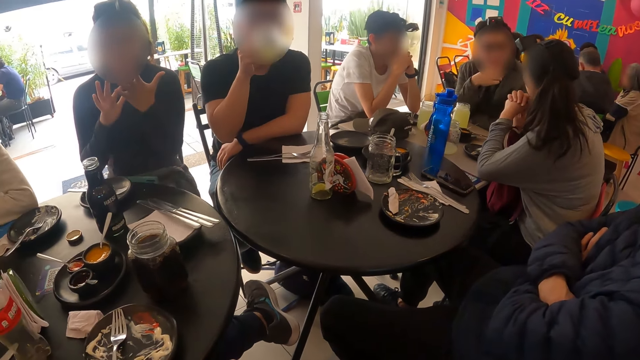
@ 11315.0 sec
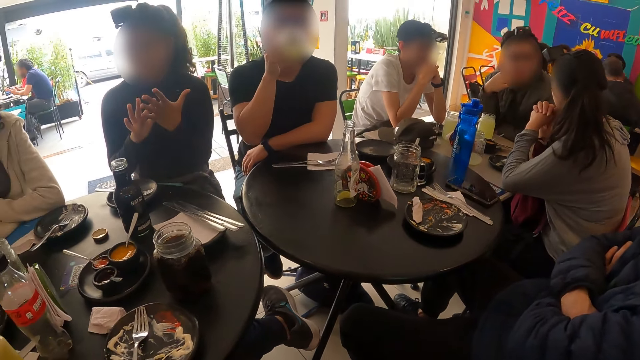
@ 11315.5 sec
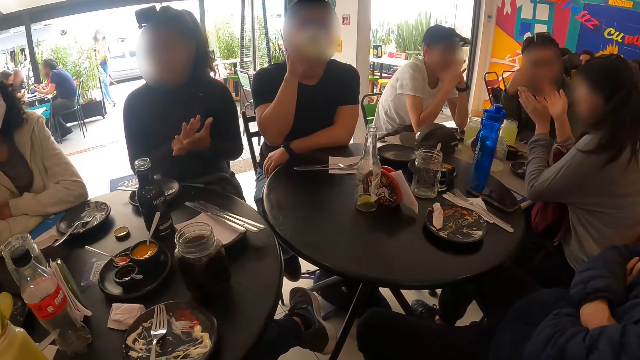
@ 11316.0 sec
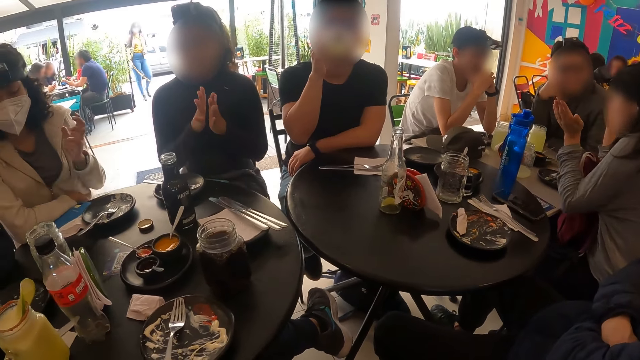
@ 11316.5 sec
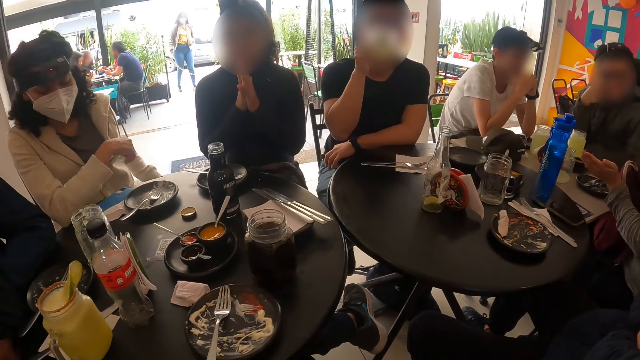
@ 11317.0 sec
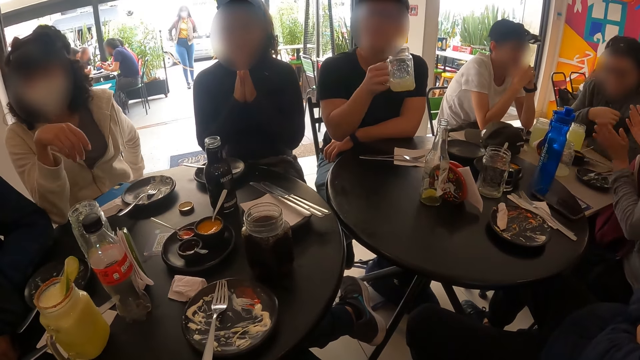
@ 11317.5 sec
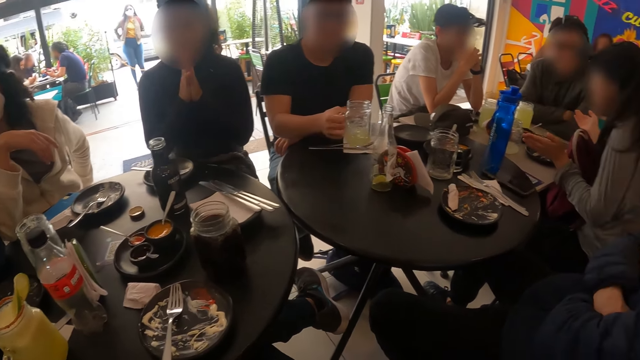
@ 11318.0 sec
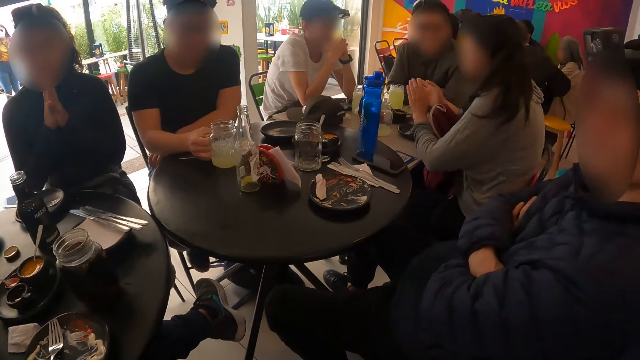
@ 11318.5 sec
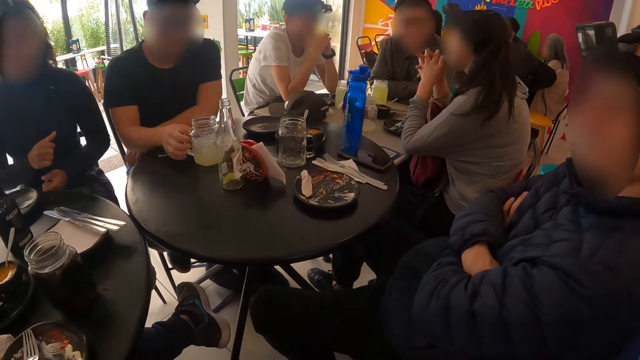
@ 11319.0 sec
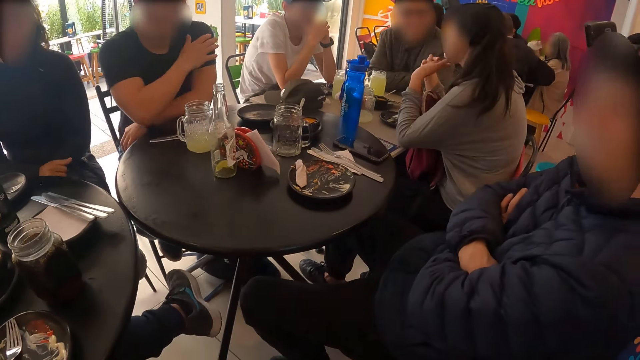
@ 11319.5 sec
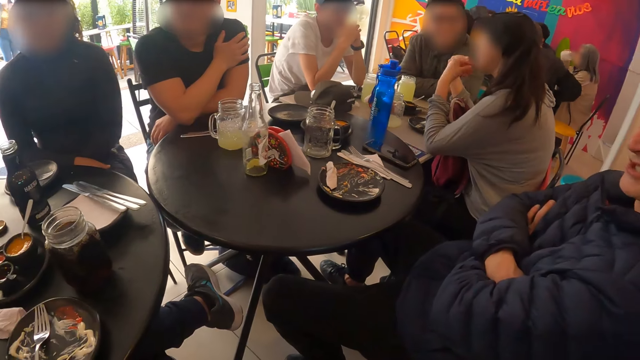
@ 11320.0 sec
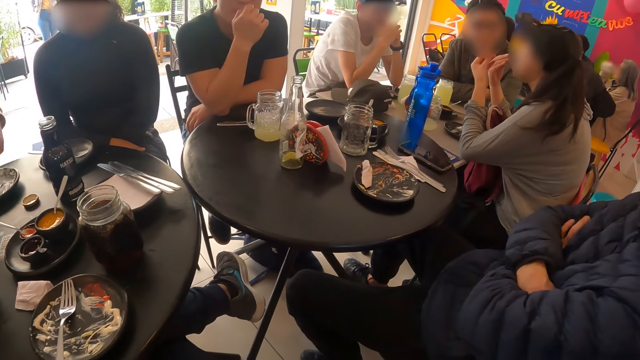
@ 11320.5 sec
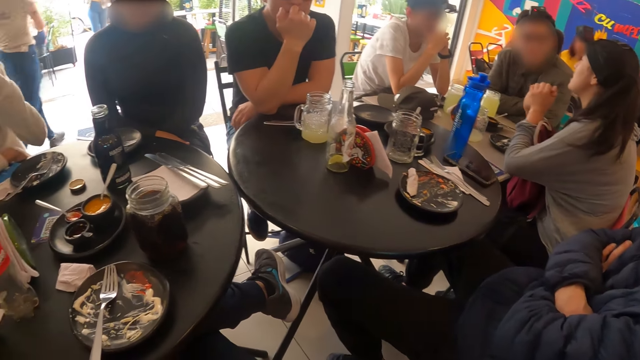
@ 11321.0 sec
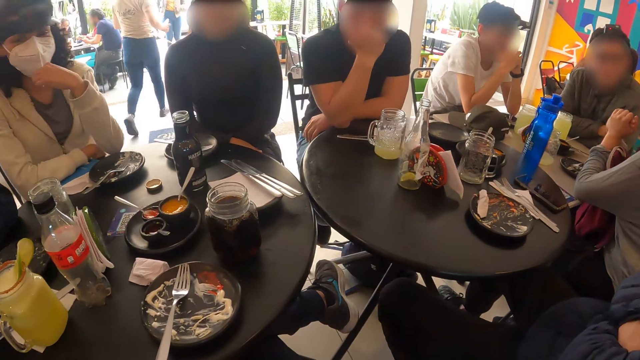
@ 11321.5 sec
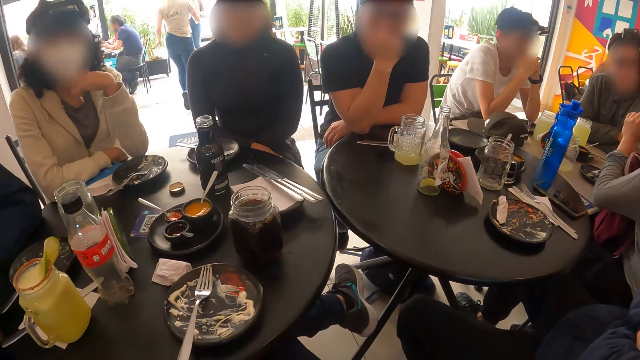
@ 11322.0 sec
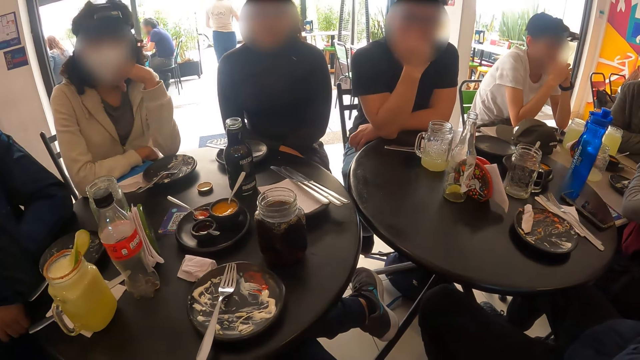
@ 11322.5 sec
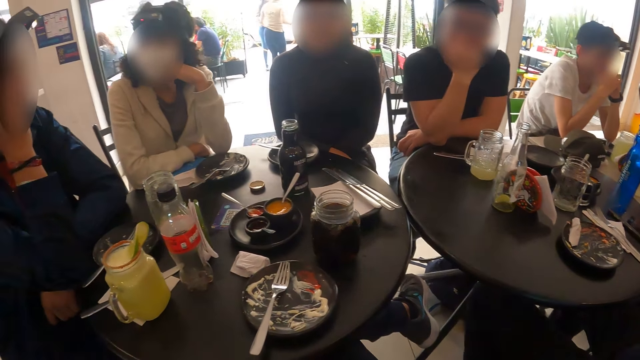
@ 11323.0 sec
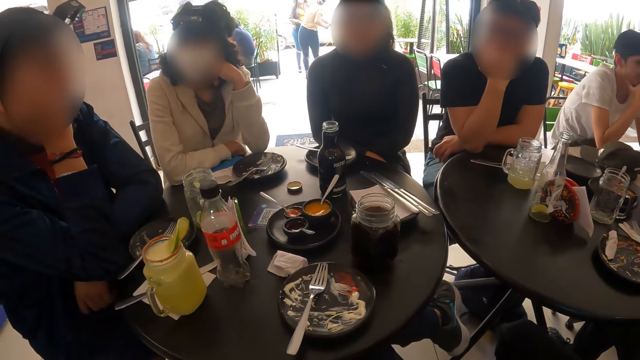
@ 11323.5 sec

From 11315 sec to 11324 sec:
The man drinks from the glass cup in his right hand. He drops the glass cup in his right hand on the table.

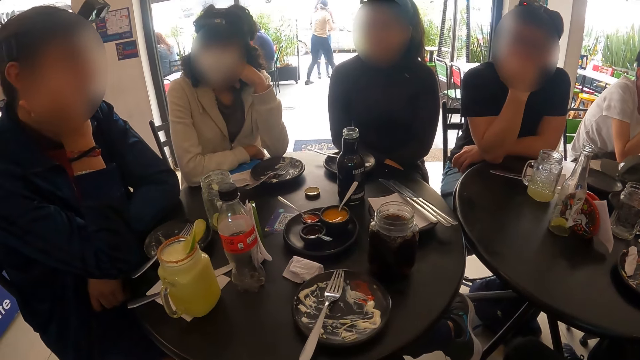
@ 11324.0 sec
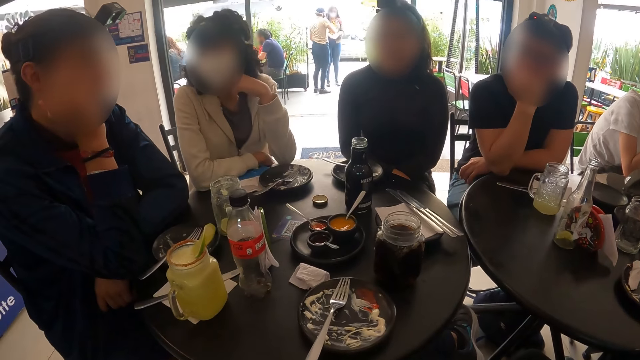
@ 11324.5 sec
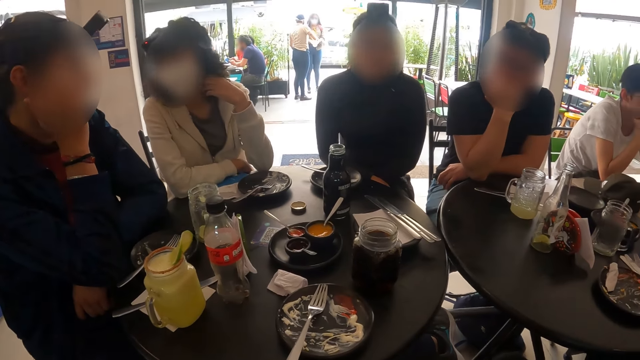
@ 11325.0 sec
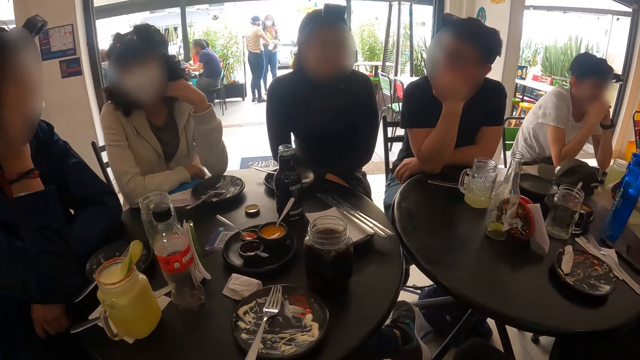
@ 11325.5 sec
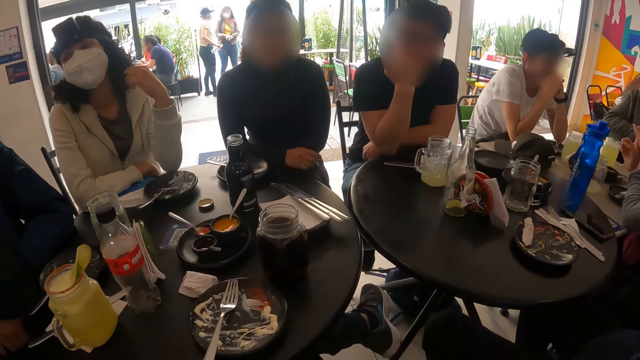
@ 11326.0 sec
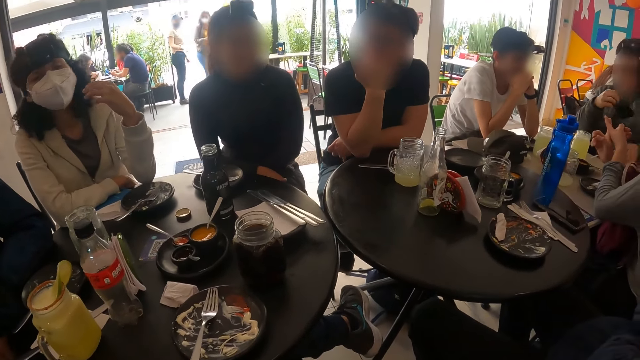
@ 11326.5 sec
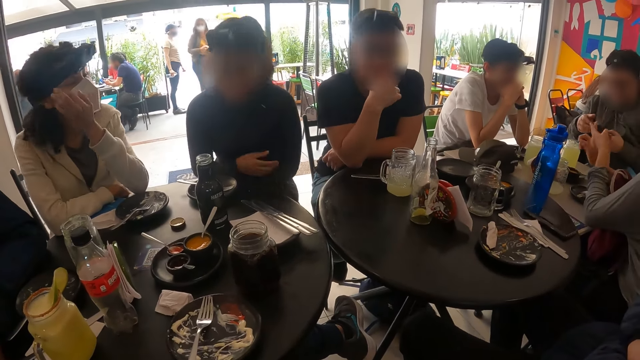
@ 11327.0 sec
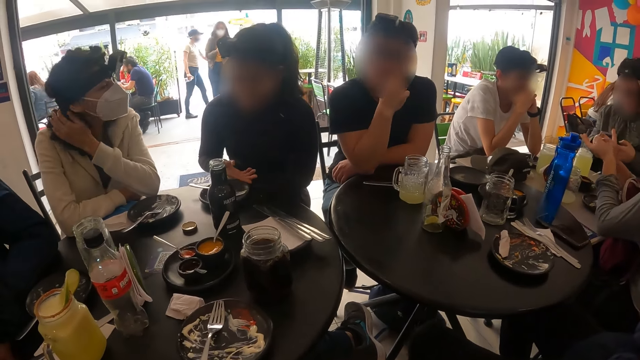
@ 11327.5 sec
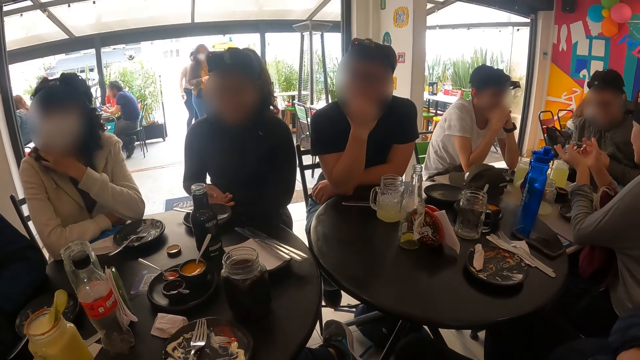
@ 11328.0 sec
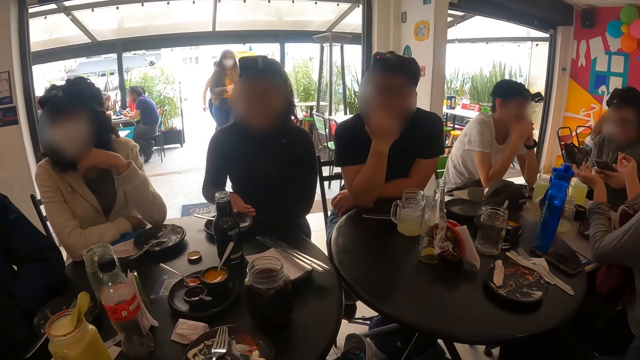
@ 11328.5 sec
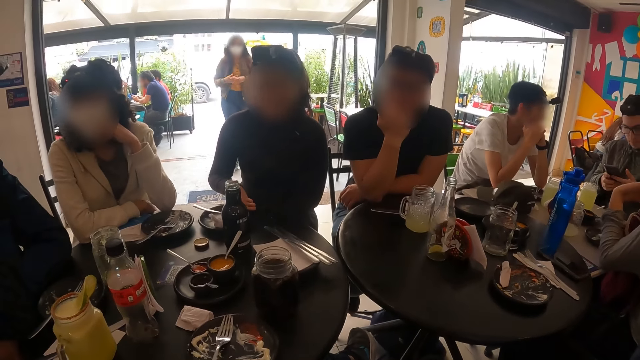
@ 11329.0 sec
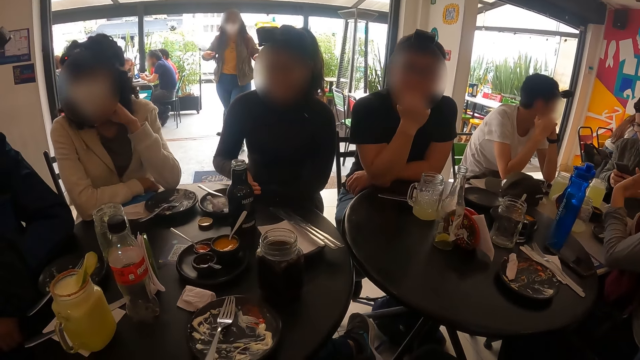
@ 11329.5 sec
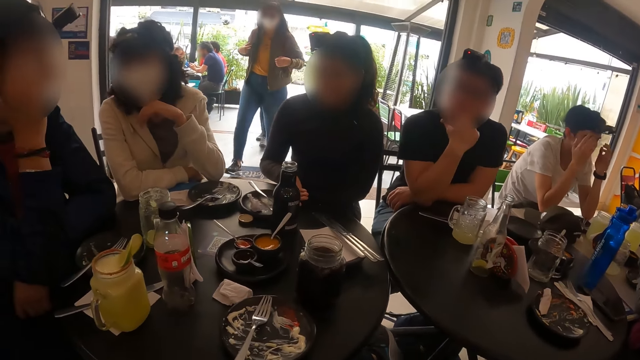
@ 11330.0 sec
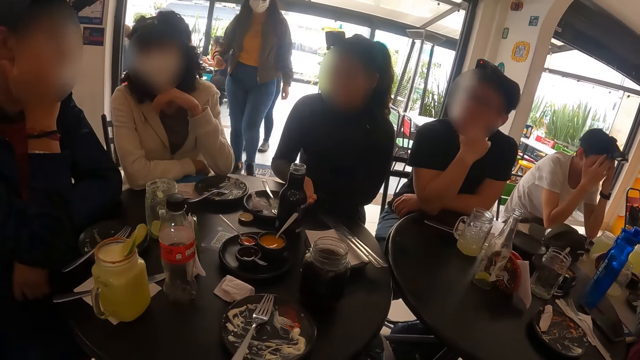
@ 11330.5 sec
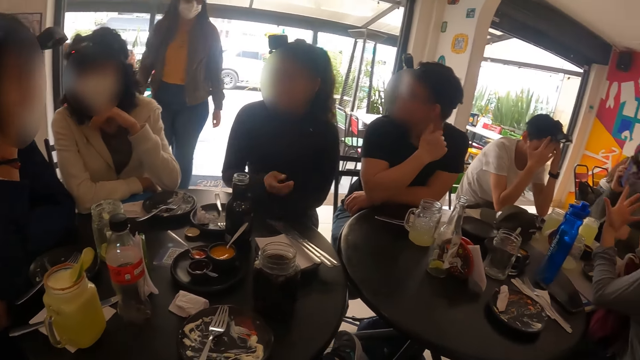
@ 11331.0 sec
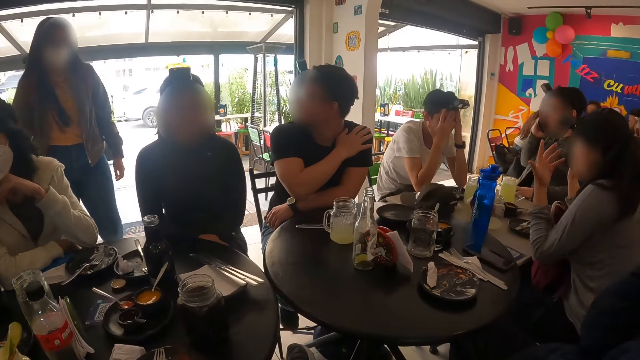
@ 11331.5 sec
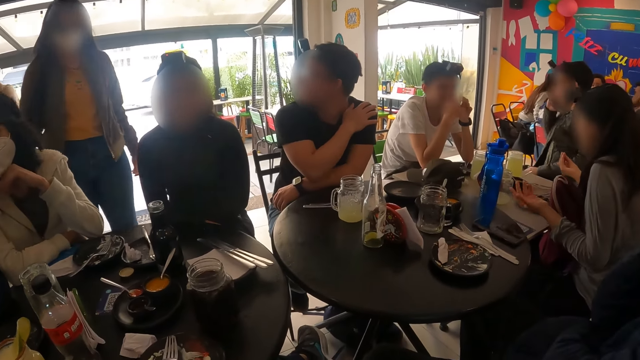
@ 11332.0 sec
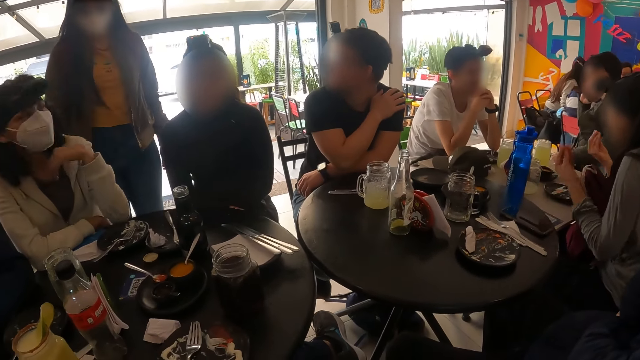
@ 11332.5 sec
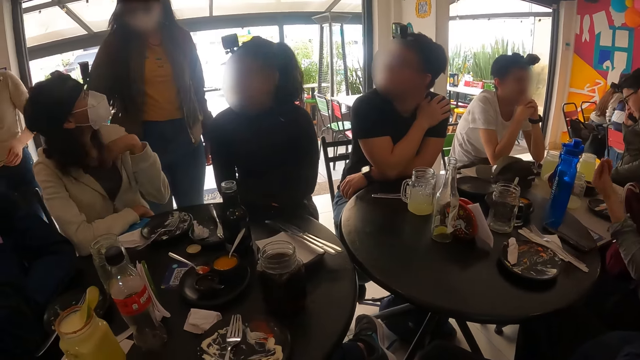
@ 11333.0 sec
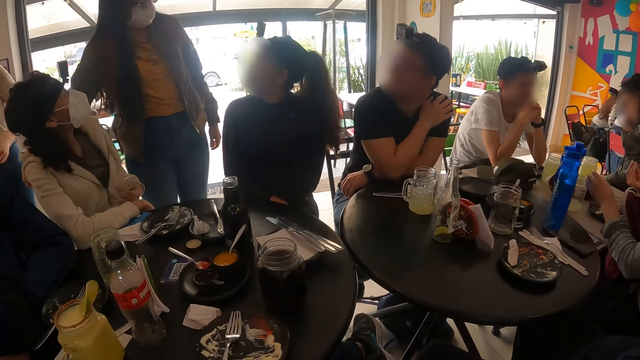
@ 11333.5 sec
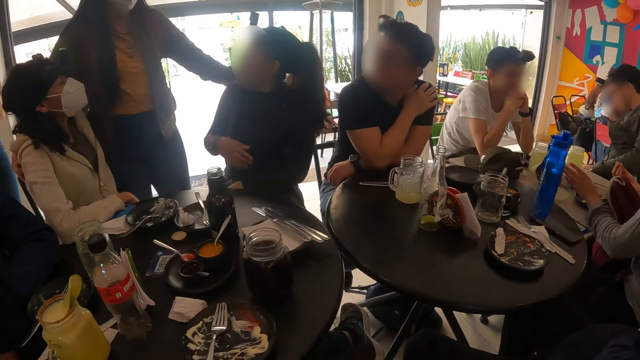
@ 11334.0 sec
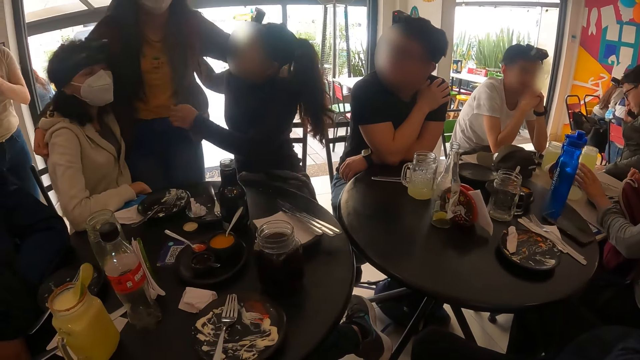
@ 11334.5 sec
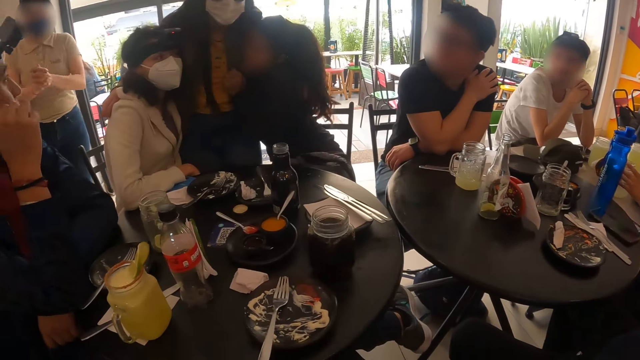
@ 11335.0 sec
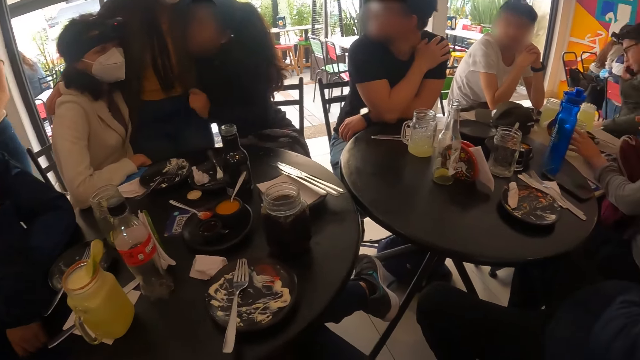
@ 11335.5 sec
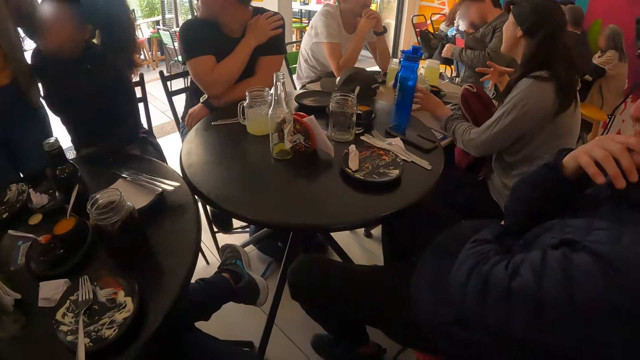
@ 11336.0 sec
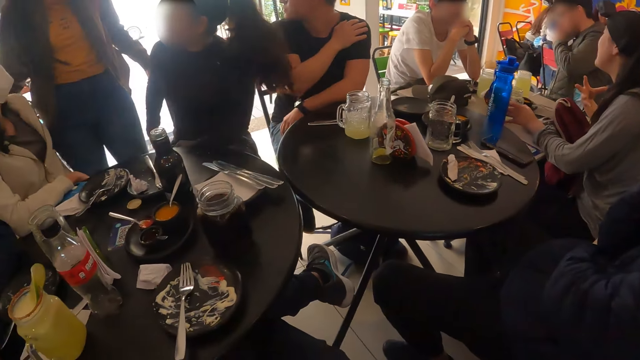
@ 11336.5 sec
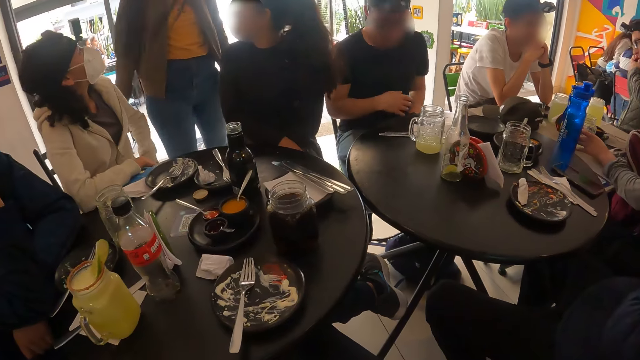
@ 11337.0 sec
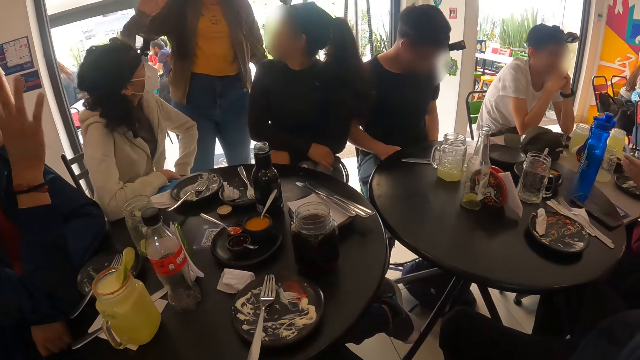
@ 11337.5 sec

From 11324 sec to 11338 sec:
The camera wearer looks around. A man operates a phone in both hands. A woman shifts a plate on the table with her right hand. Another woman hugs a third woman and the first woman.
